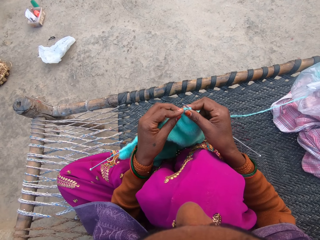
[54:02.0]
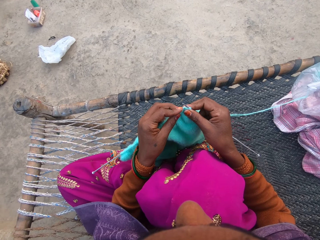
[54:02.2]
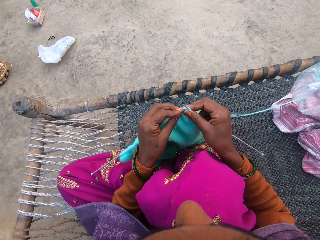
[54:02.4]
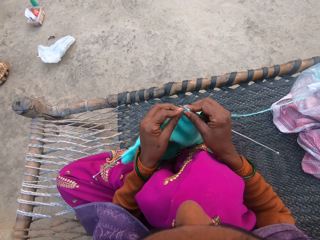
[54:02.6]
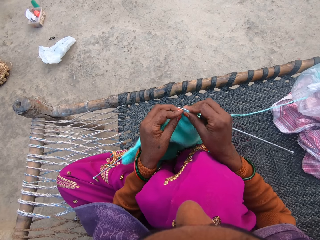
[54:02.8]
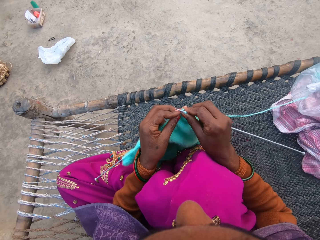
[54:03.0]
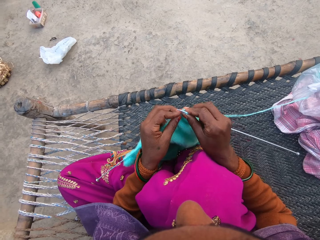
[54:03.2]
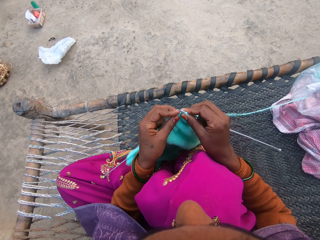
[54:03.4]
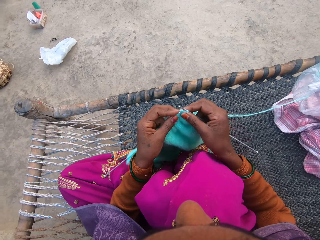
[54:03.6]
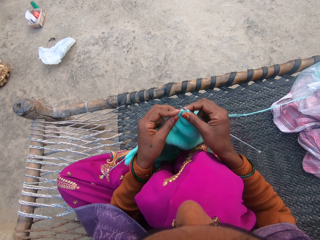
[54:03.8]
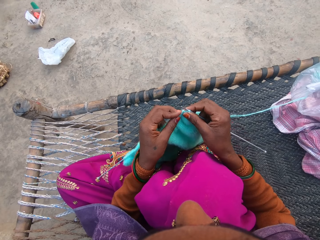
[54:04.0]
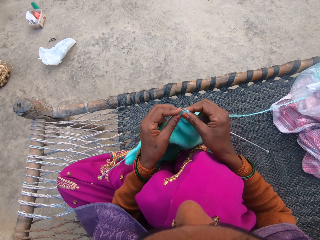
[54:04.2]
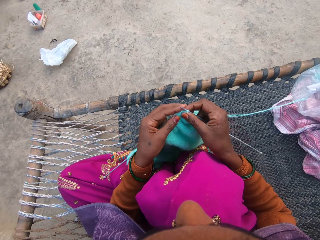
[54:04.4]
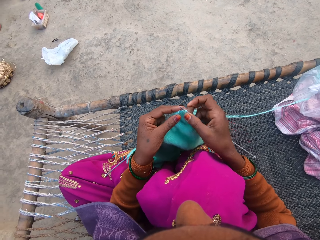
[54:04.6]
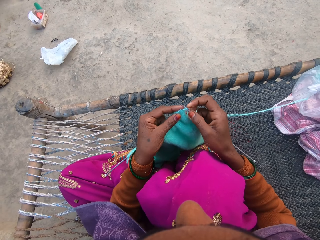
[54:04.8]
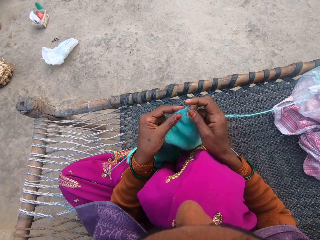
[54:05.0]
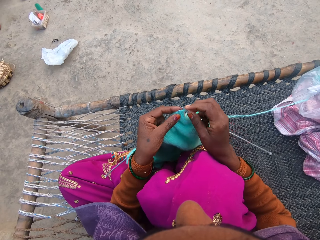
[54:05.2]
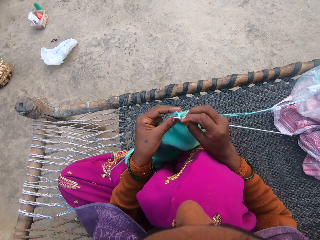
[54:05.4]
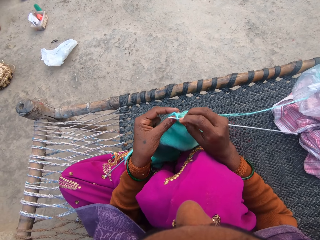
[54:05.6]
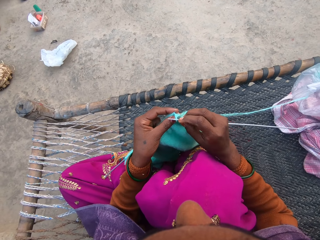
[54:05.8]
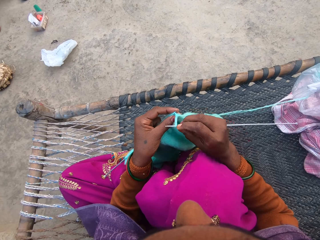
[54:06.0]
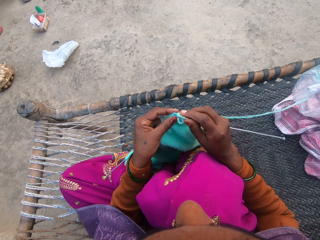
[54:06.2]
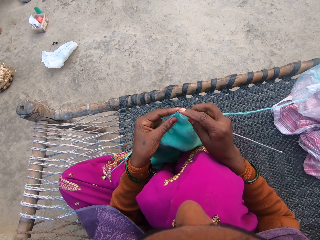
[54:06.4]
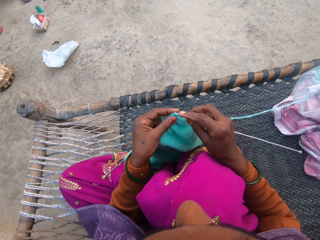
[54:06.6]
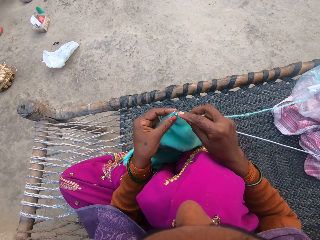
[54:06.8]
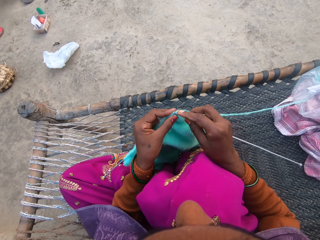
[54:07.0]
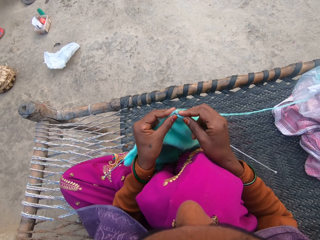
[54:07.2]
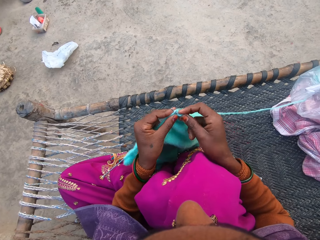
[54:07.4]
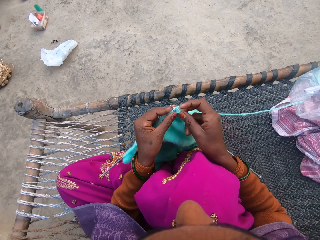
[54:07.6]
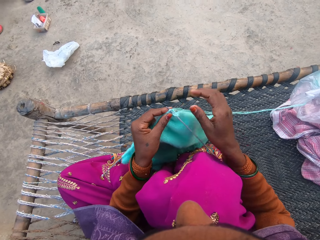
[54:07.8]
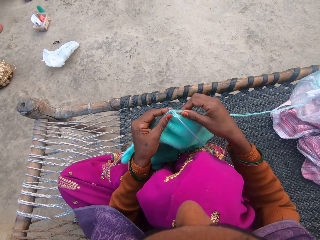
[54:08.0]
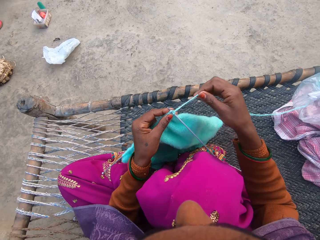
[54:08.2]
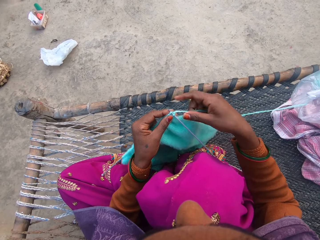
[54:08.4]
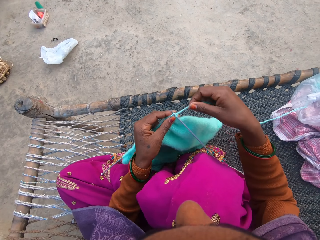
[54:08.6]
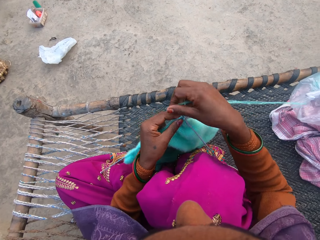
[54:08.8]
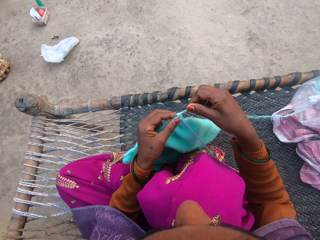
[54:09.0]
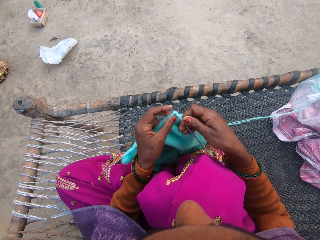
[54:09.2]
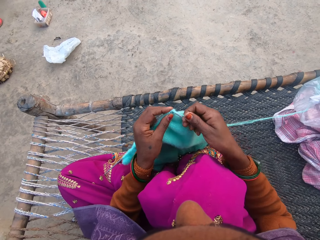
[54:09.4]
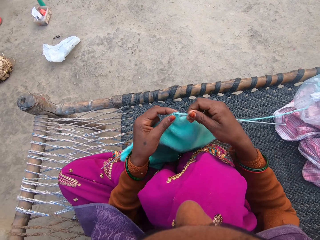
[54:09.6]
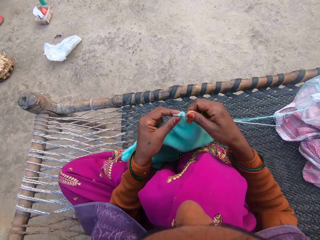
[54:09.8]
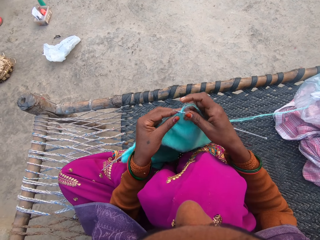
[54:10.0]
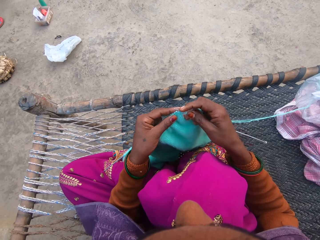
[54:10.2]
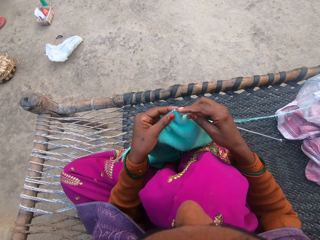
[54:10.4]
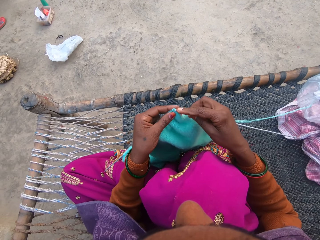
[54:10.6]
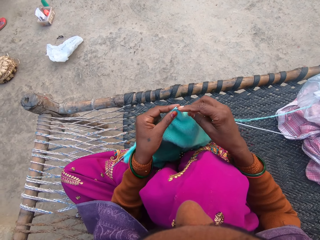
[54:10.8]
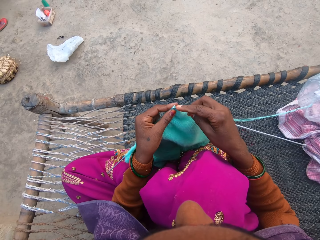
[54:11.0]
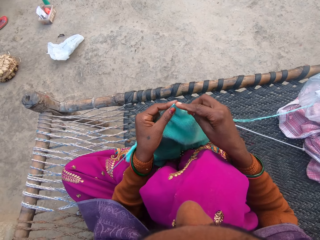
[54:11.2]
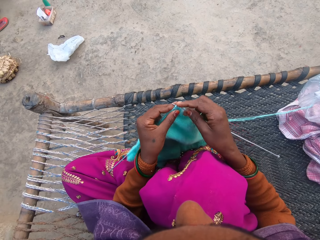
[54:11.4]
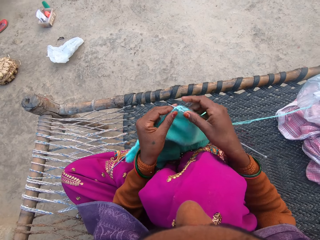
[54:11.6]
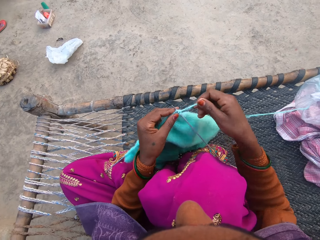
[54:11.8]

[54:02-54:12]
The camera wearer knits the knitted cloth with both hands. They knit it repeatedly. They place the yarn on the needle. They knit the knitted cloth with both hands.

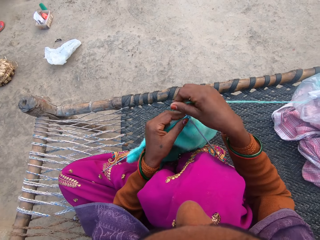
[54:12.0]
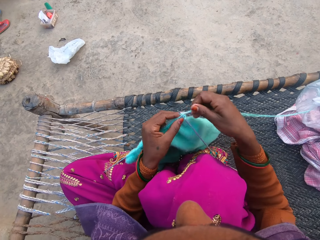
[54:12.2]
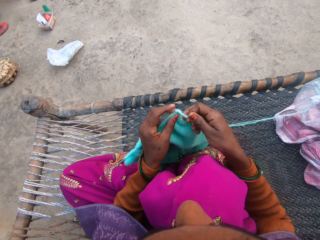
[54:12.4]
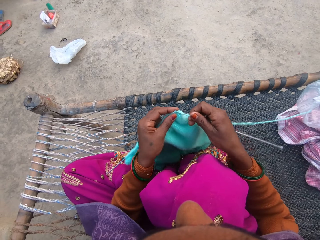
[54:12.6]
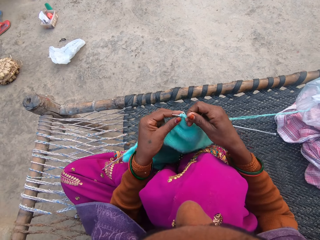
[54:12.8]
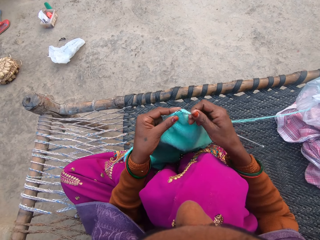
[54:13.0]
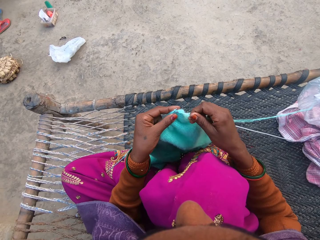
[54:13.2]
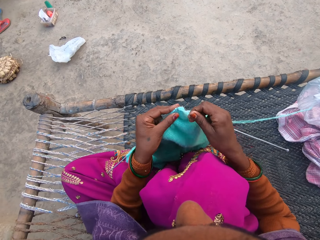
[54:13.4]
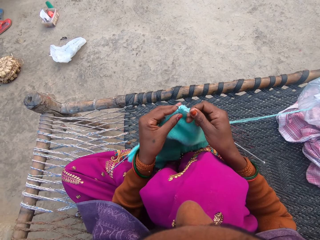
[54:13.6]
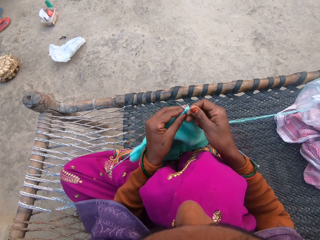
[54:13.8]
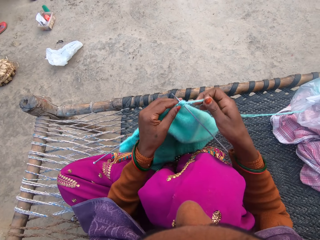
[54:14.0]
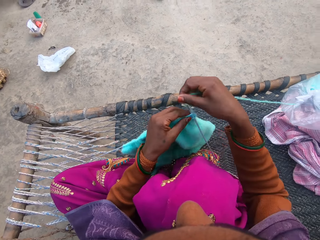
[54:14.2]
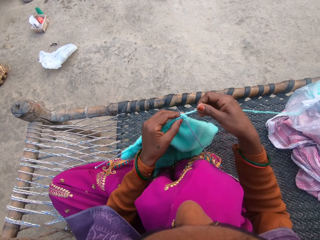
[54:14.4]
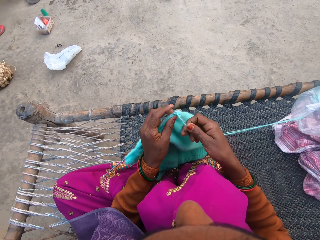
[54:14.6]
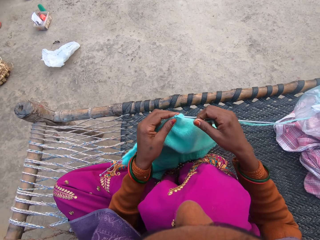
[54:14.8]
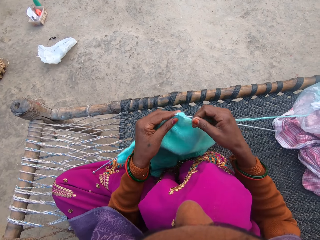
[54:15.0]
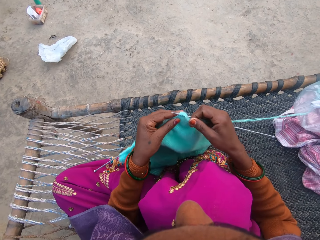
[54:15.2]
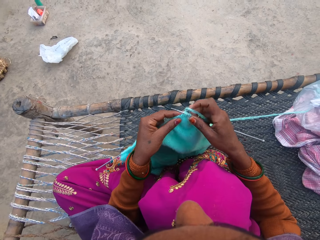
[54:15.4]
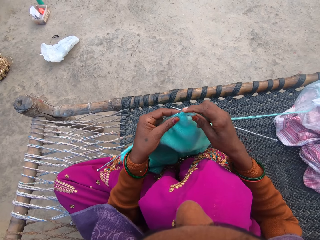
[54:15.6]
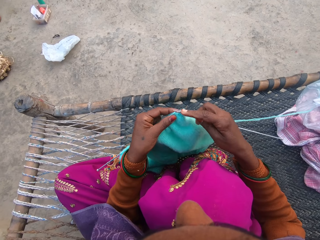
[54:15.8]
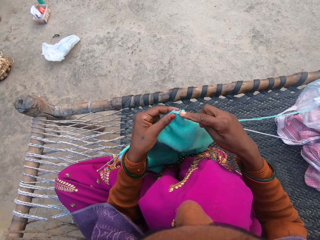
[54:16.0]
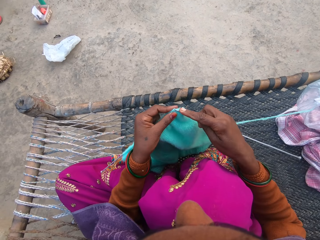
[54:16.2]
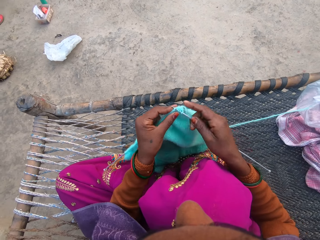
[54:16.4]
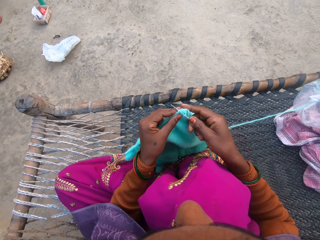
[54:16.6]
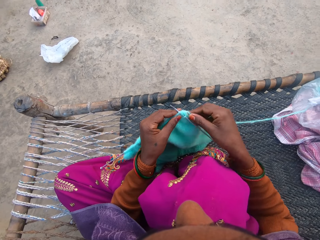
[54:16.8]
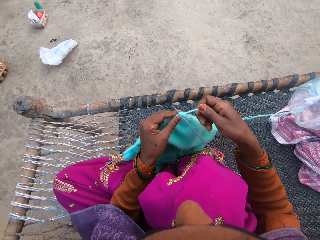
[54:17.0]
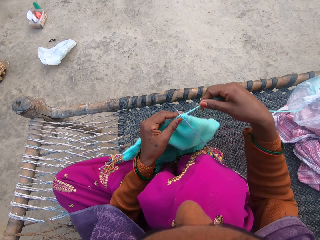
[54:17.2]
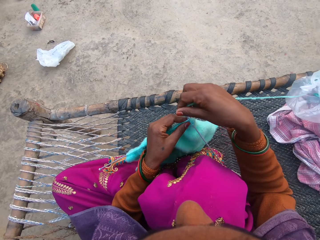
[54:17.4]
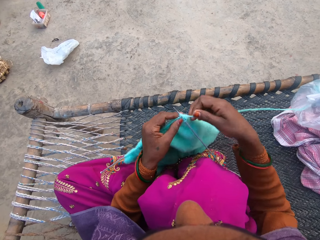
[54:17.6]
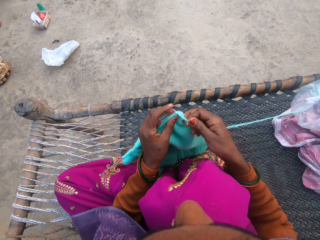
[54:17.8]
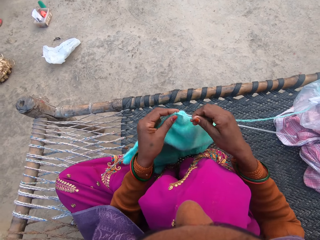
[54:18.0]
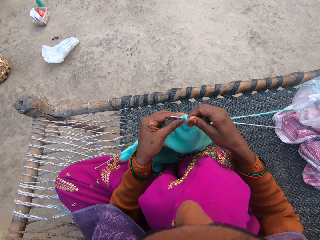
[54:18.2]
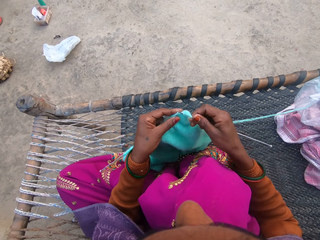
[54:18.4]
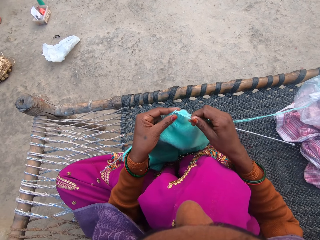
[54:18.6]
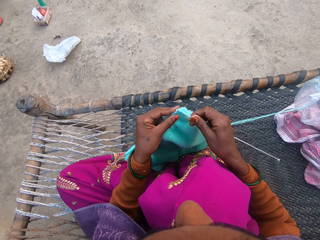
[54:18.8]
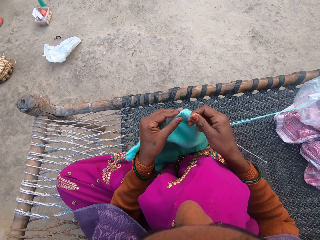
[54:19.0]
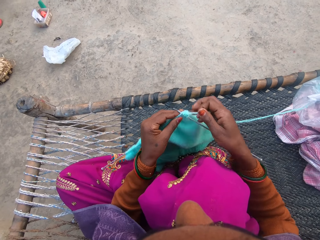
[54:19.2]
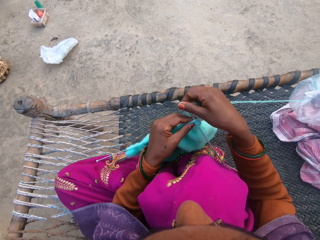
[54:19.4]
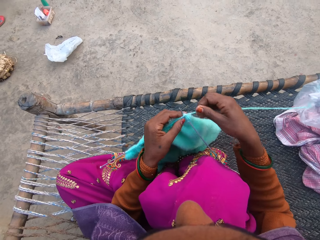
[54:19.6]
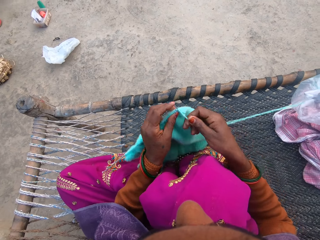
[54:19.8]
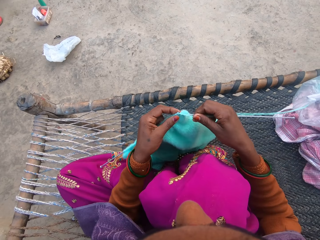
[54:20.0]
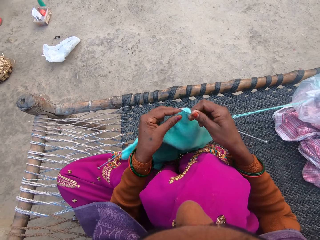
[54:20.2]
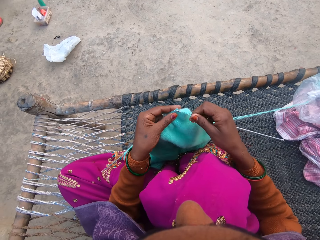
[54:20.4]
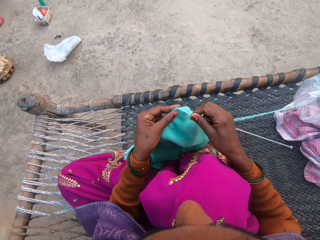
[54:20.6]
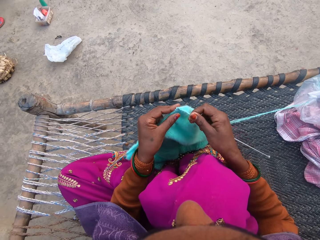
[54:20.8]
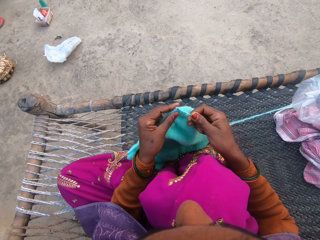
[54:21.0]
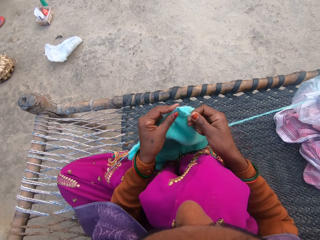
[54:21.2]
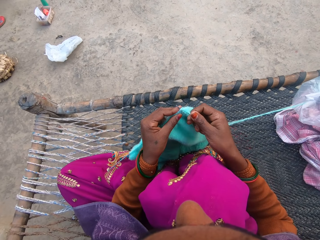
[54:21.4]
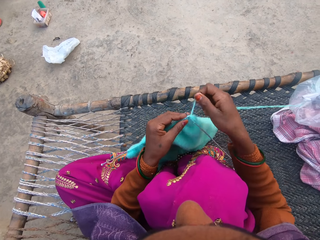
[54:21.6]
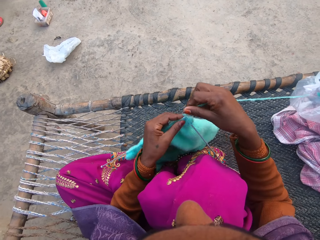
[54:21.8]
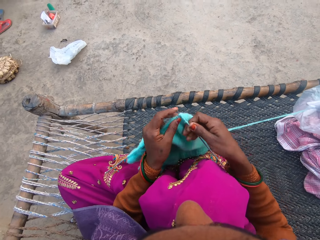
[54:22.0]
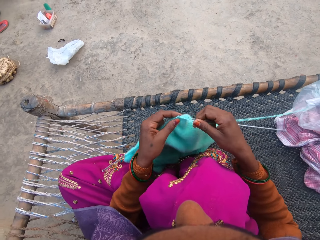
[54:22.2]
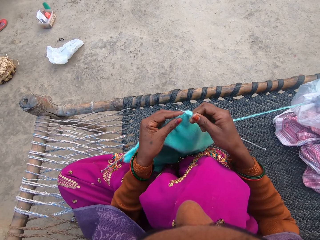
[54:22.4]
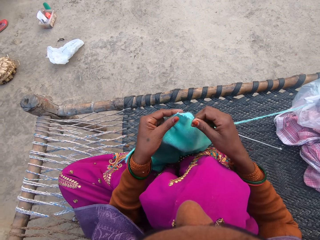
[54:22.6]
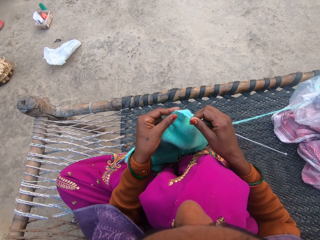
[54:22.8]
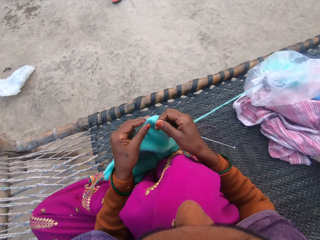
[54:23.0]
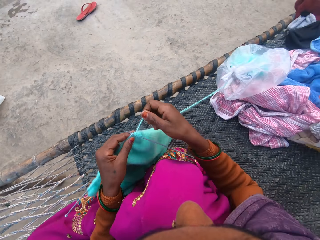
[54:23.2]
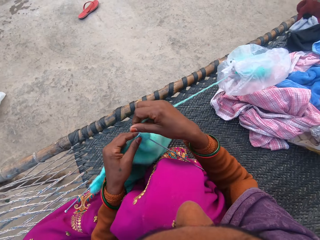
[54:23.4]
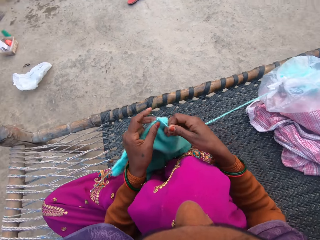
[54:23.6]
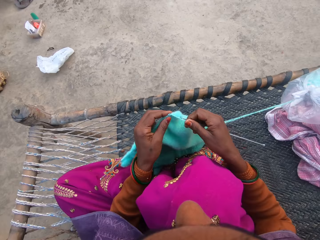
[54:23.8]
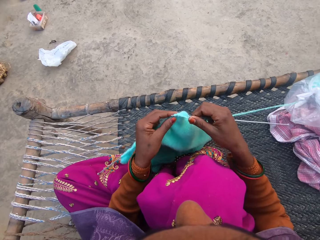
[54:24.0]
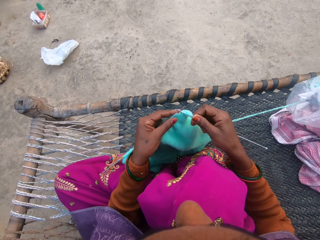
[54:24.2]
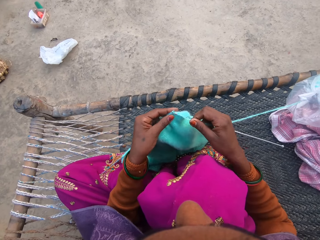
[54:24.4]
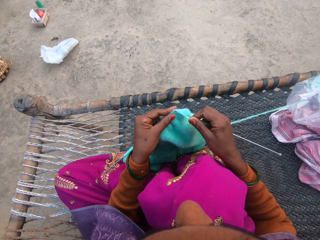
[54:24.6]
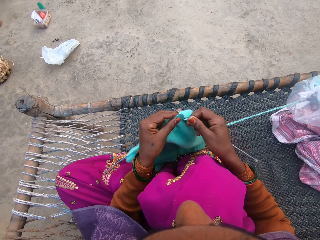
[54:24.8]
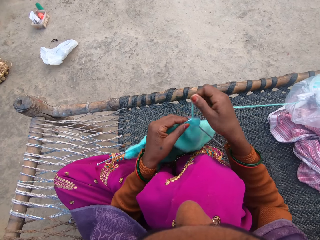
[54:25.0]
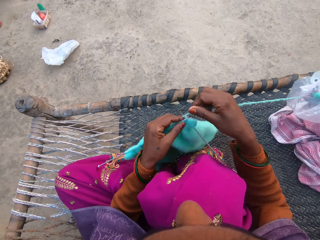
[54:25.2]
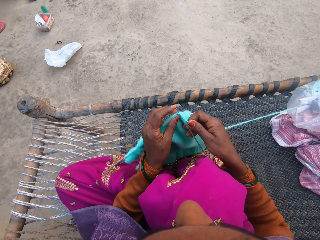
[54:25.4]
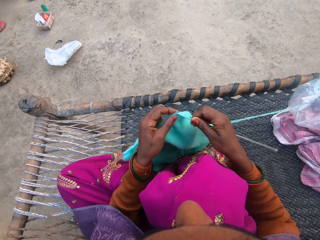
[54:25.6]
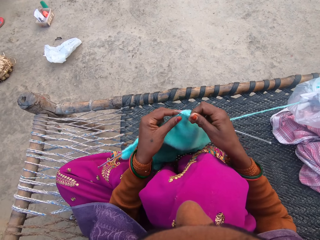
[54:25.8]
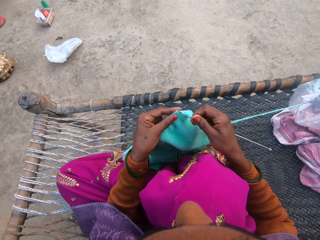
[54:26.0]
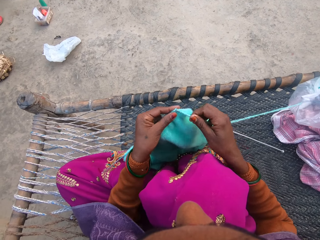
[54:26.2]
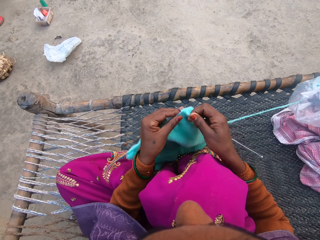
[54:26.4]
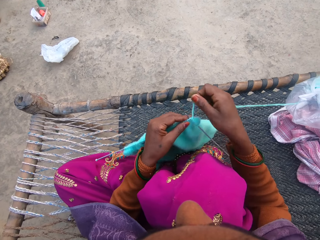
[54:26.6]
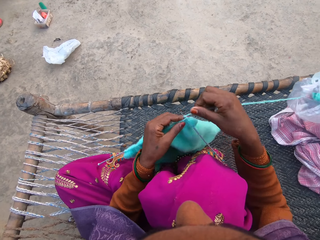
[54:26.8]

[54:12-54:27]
The camera wearer places the yarn on the needle. They knit the knitted cloth with both hands. They place the yarn on the needle. They knit the knitted cloth with both hands. They place the yarn on the needle. They knit the knitted cloth with both hands. They place the yarn on the needle. They knit the knitted cloth with both hands. They place the yarn on the needle. They knit the knitted cloth with both hands. They place the yarn on the needle.
